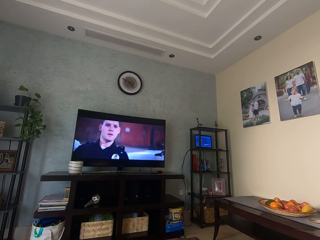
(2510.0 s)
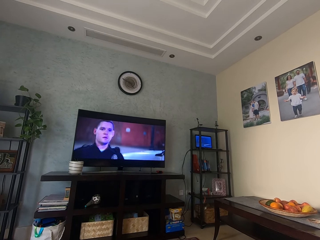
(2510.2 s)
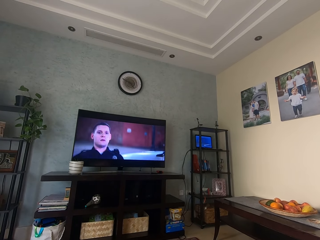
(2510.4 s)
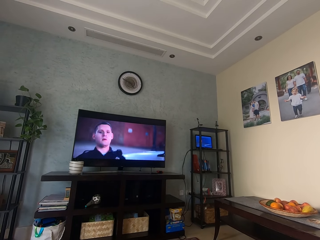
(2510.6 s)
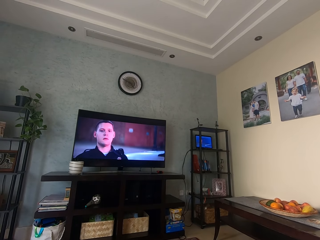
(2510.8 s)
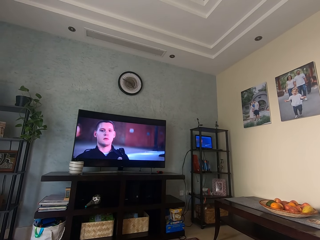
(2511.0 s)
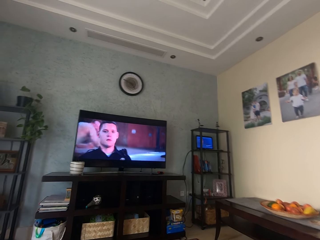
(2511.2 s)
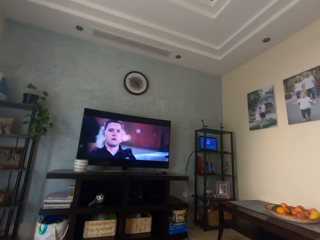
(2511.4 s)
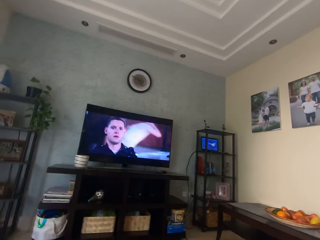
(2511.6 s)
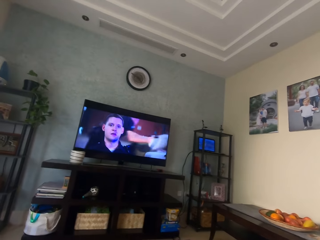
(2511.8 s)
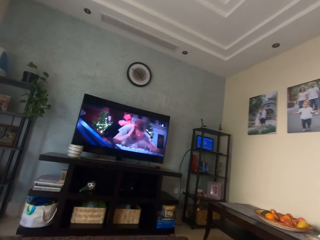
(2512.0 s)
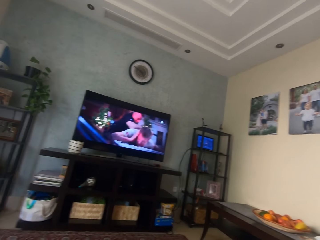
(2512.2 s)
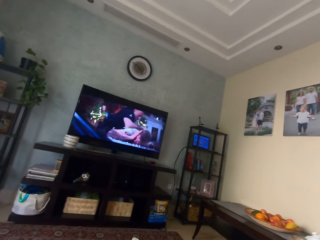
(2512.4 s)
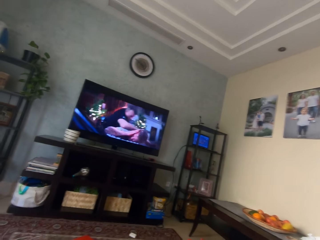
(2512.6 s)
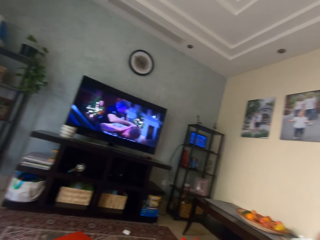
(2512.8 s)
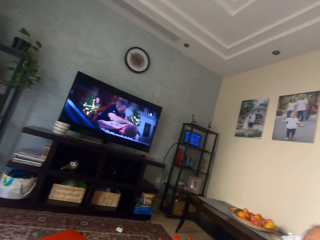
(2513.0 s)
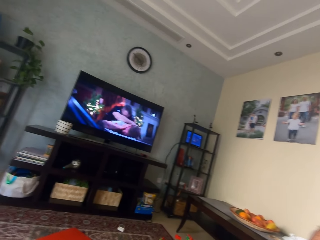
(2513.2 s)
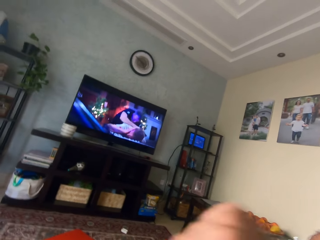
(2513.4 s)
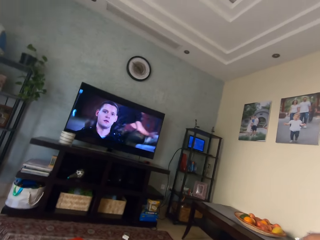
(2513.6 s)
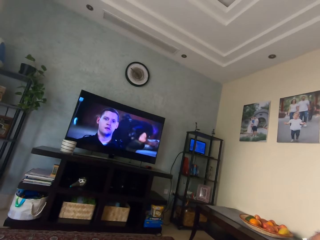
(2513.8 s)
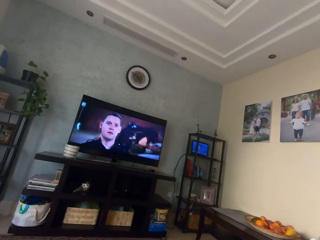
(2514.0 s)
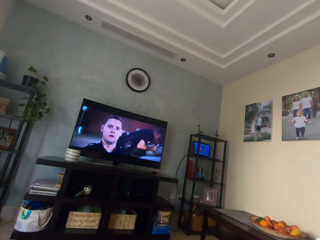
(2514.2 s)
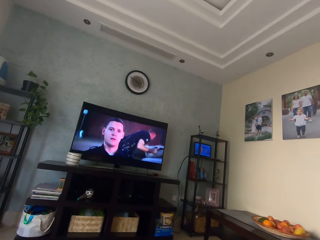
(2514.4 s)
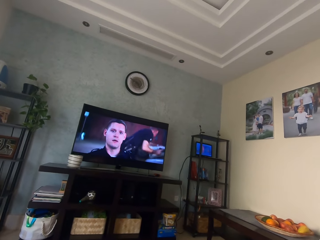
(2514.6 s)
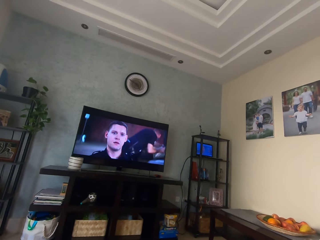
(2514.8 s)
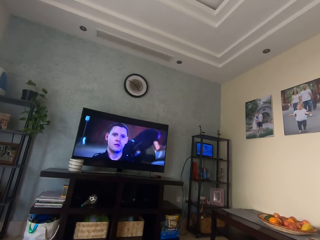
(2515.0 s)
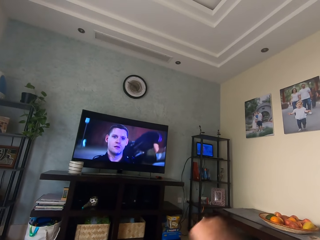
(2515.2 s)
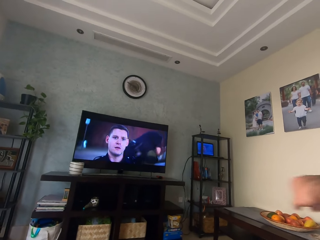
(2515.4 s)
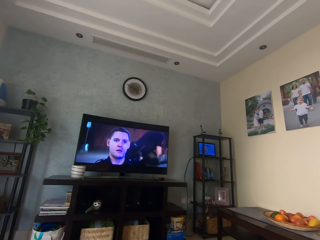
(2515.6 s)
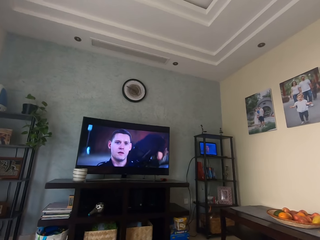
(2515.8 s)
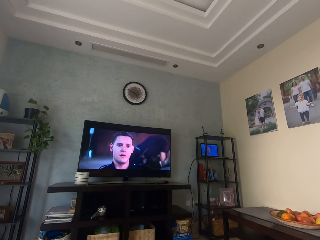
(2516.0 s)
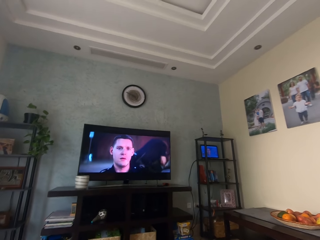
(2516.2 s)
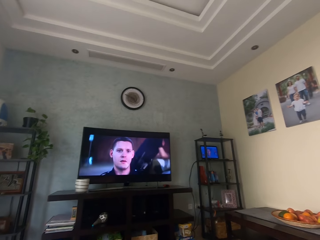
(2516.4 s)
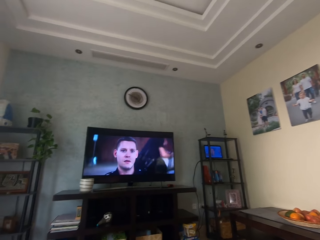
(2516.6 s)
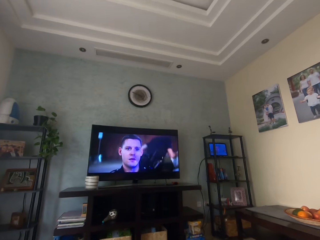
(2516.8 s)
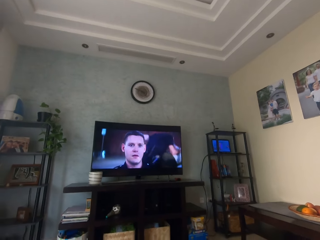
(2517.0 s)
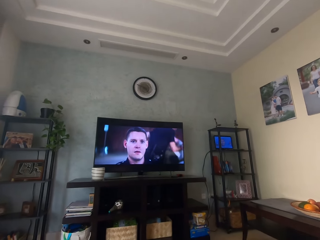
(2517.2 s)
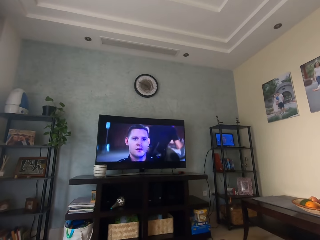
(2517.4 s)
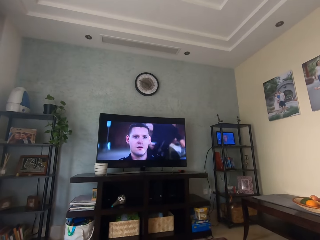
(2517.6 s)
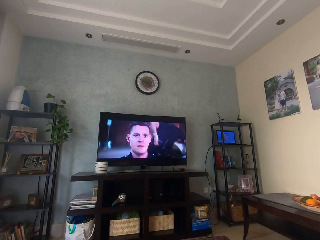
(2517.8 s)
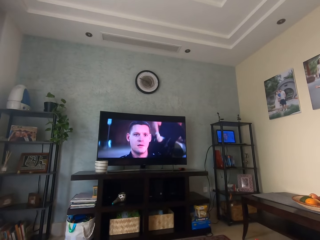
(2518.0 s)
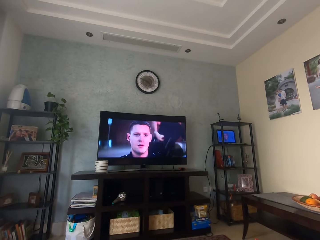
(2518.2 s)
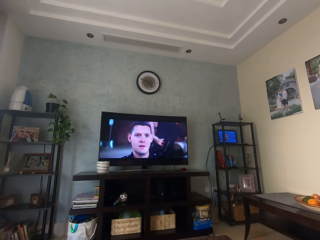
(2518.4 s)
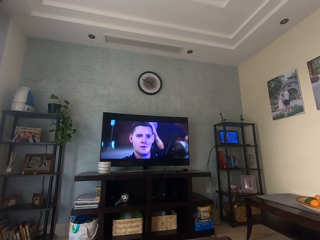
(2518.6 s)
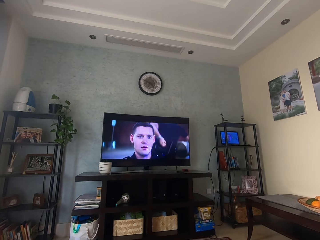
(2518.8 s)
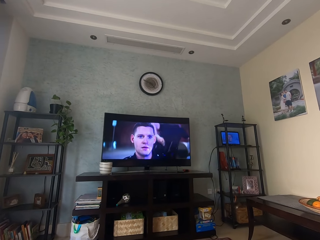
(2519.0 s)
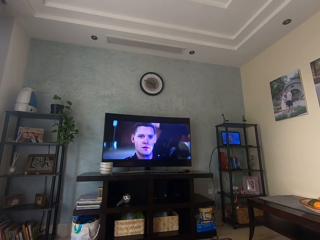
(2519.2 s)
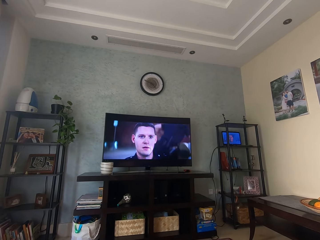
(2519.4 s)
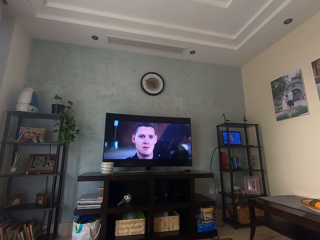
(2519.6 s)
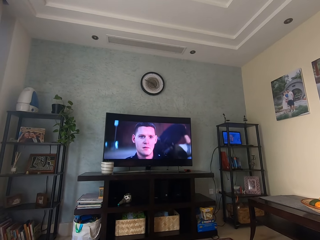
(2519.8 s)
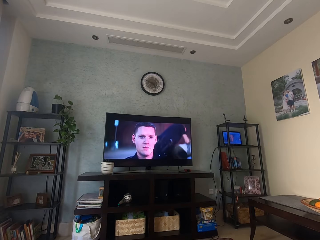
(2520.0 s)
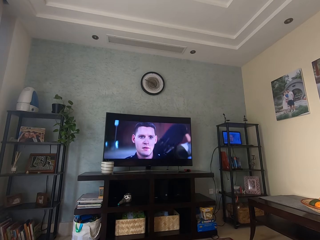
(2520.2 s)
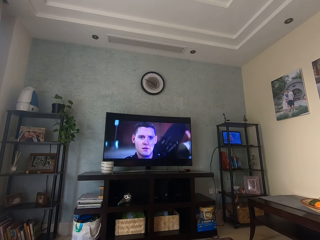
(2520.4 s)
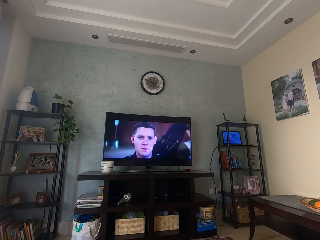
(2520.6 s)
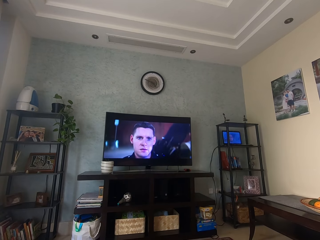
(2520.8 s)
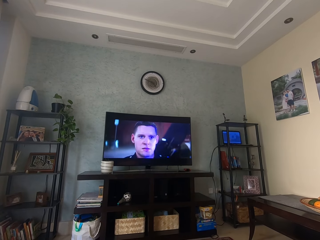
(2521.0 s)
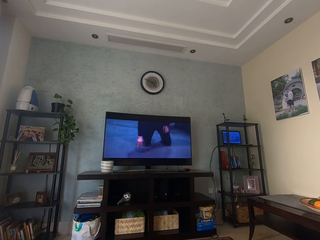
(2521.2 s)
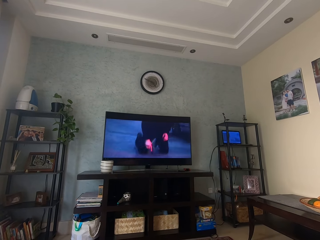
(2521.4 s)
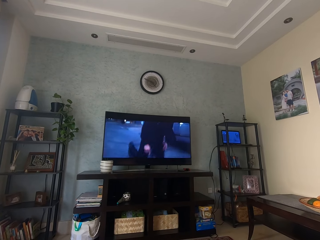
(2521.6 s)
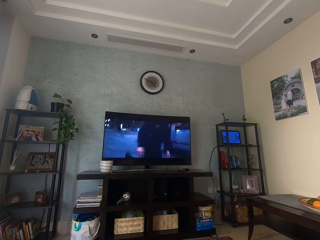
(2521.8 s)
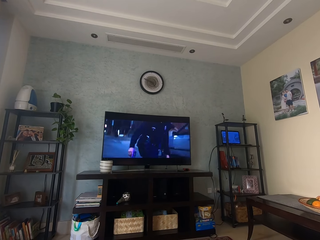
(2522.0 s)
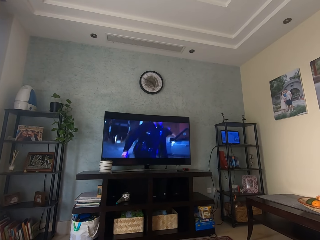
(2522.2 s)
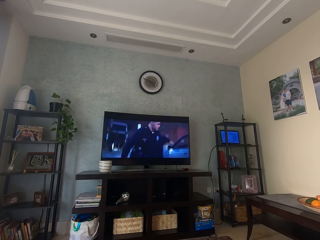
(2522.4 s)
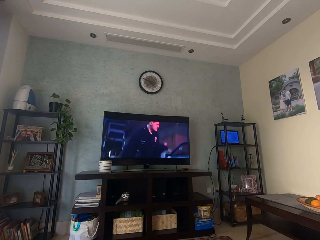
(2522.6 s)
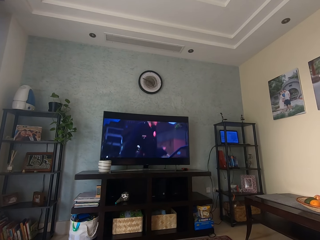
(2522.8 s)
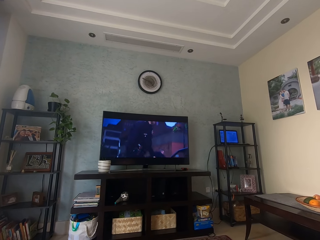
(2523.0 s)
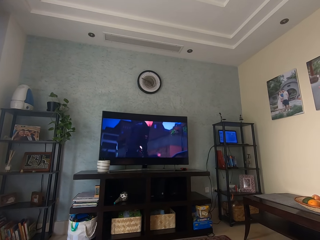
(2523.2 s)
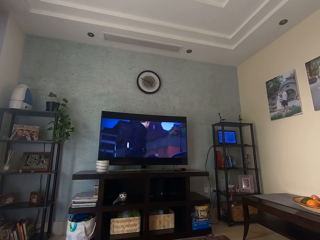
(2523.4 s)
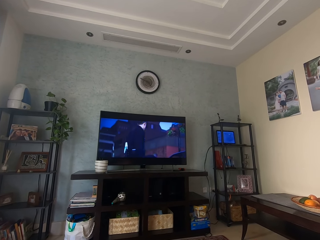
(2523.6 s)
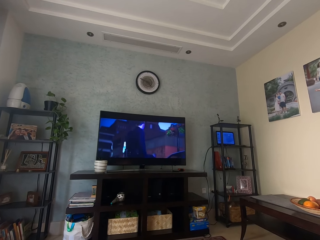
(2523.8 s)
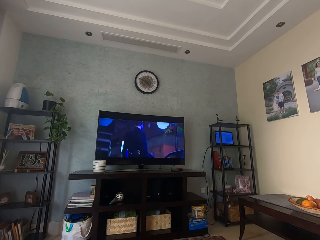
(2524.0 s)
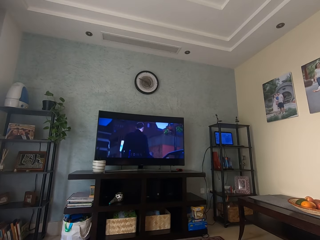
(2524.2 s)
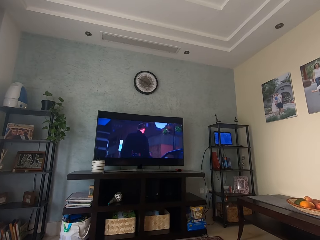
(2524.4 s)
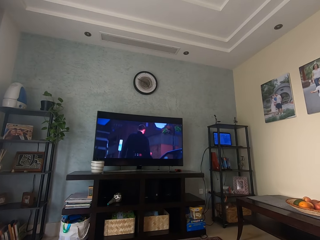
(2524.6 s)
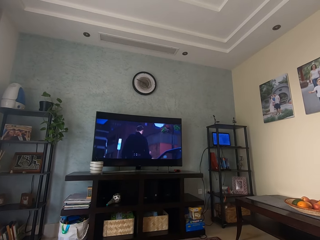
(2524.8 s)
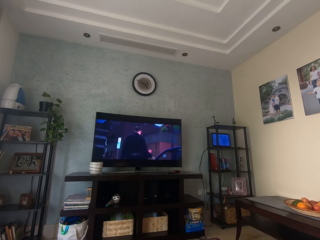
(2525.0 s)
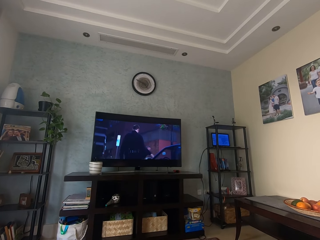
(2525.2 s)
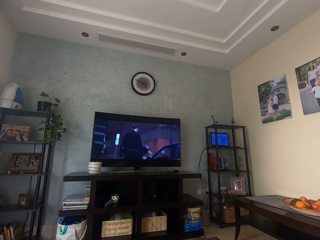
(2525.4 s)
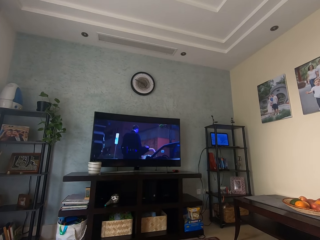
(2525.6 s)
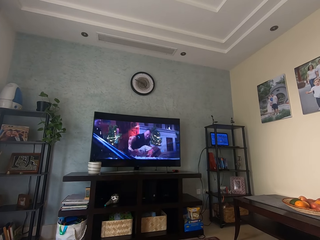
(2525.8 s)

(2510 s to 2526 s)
The camera wearer moves the hand. They watch the television.

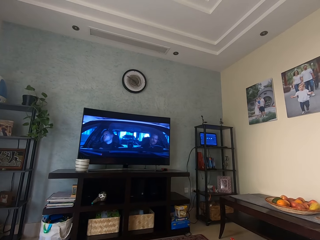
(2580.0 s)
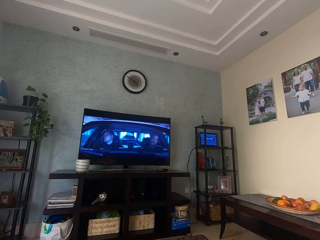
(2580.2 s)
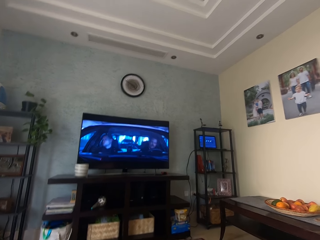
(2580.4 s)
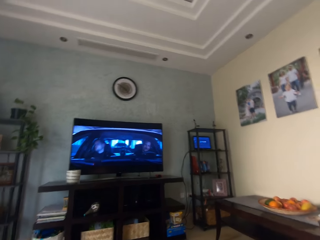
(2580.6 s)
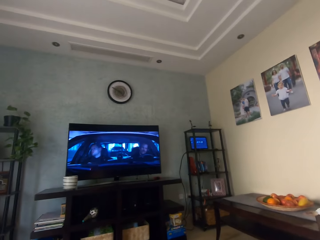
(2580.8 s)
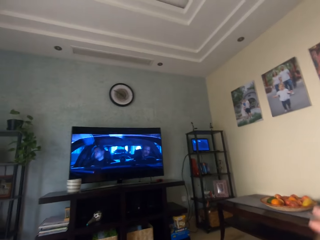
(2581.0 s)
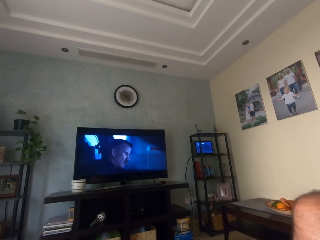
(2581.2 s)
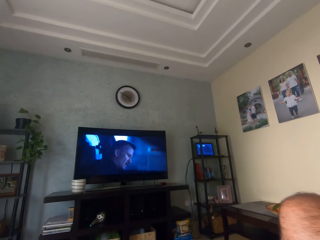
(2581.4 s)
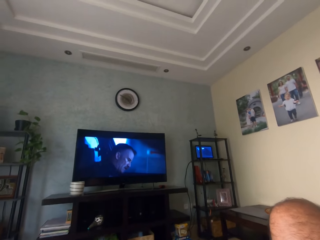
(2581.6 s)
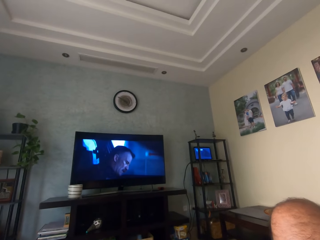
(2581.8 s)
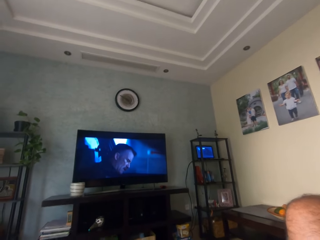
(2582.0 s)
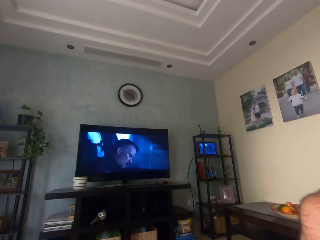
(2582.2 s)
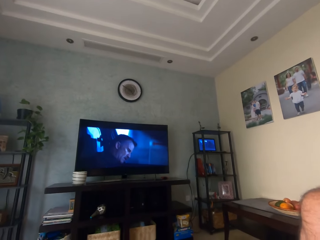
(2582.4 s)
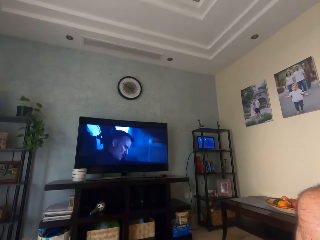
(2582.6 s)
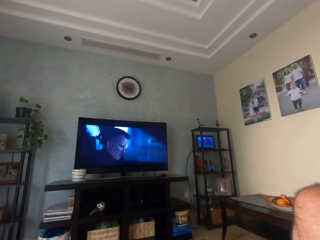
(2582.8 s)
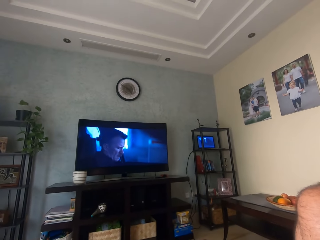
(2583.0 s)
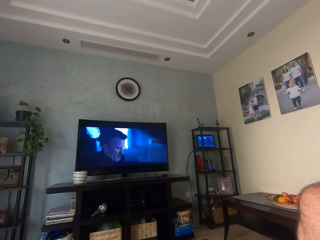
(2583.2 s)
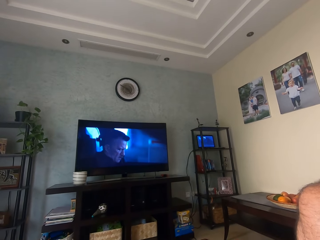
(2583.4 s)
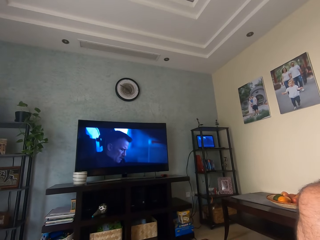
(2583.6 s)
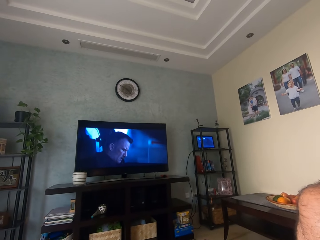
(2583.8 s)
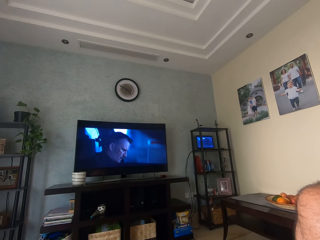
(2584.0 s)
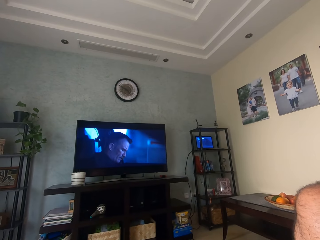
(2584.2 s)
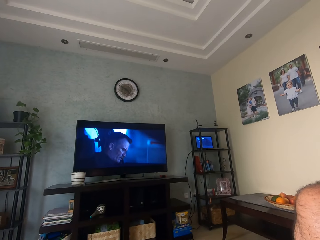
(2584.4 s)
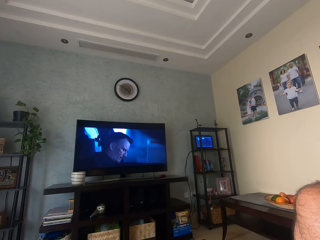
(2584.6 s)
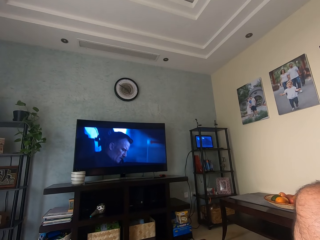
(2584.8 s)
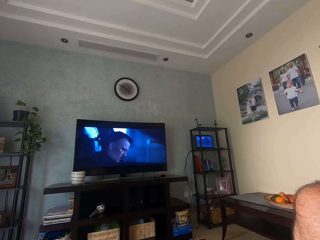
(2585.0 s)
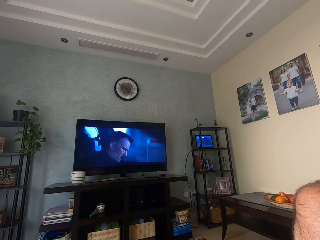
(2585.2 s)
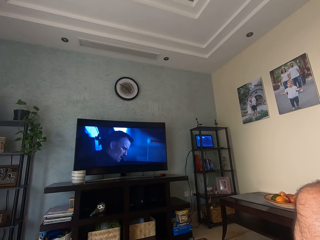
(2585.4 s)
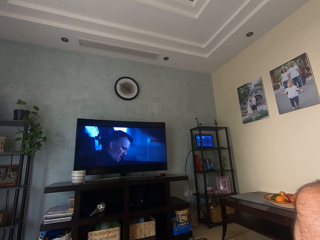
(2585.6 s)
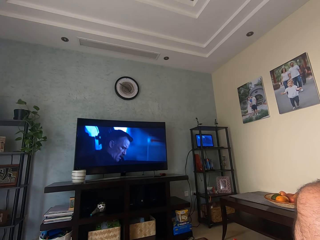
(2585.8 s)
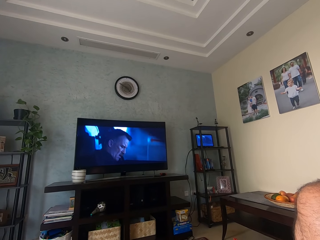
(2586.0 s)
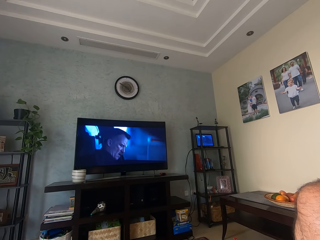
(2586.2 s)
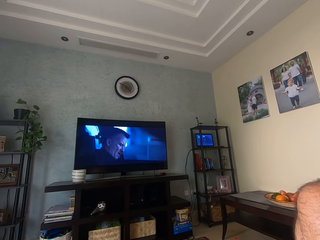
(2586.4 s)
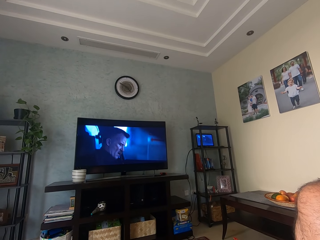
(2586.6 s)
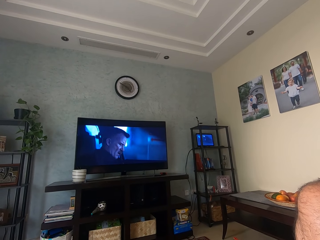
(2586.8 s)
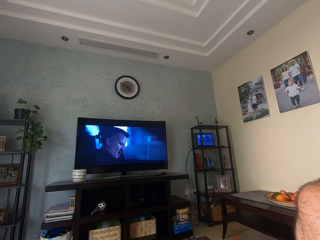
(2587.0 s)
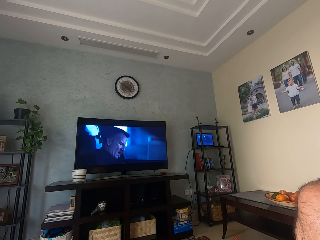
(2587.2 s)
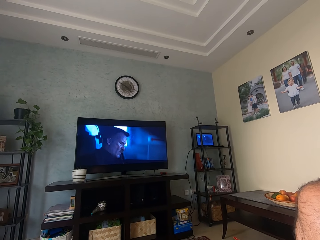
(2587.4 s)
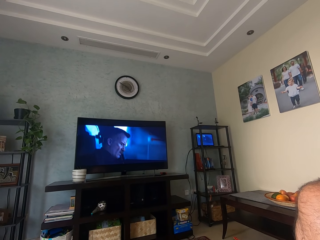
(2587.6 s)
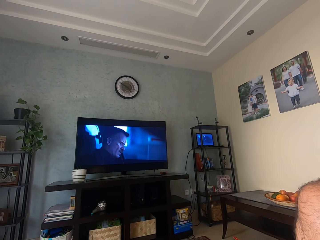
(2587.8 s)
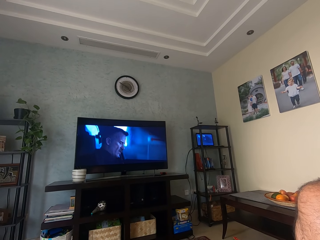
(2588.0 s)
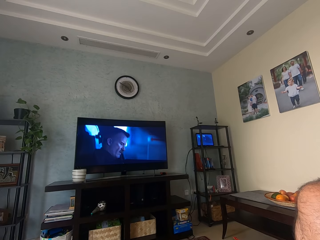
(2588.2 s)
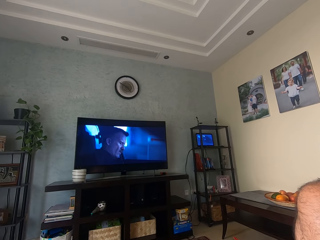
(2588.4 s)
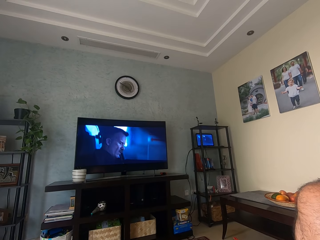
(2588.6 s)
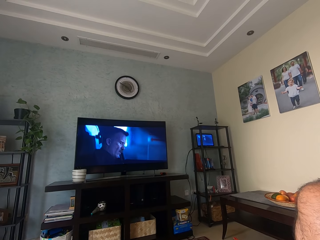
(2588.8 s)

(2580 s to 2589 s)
The camera wearer moves the thigh.
